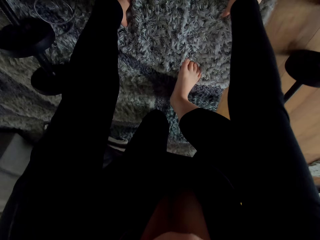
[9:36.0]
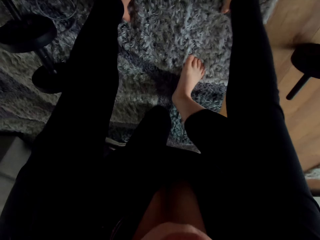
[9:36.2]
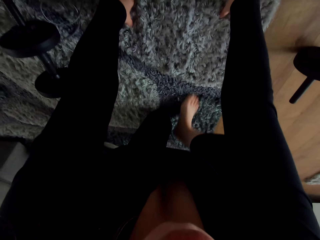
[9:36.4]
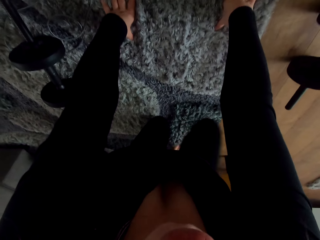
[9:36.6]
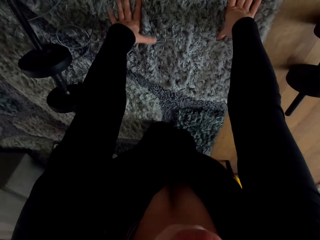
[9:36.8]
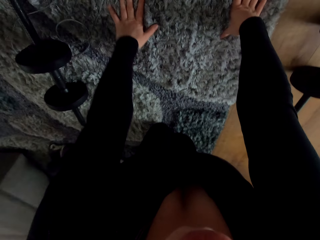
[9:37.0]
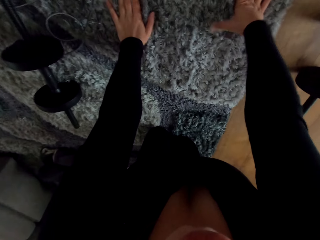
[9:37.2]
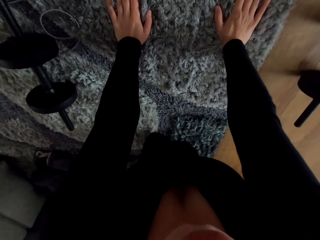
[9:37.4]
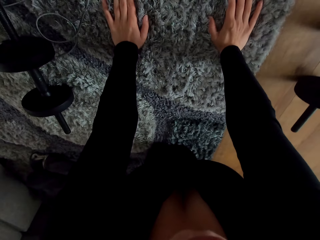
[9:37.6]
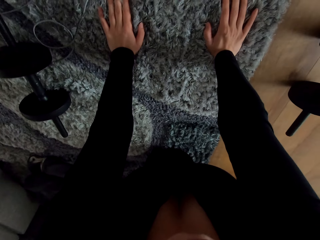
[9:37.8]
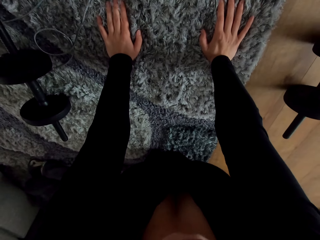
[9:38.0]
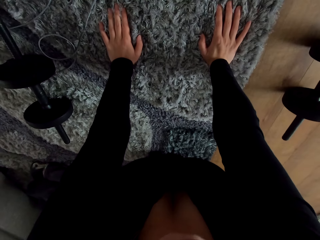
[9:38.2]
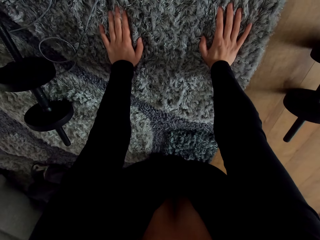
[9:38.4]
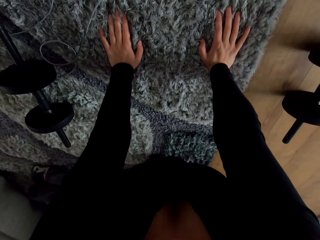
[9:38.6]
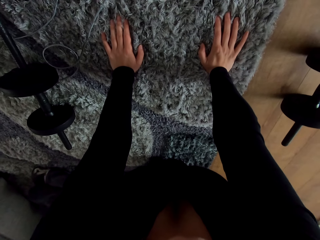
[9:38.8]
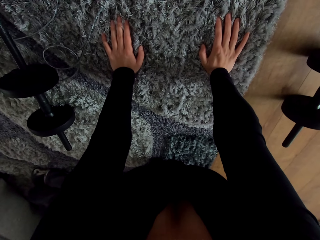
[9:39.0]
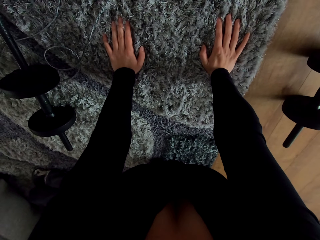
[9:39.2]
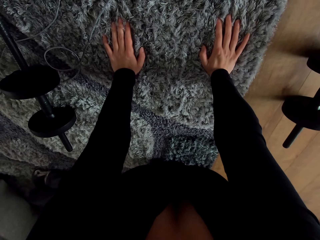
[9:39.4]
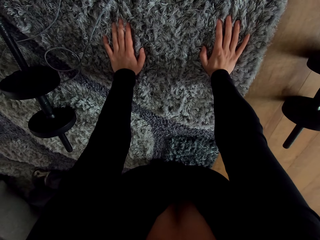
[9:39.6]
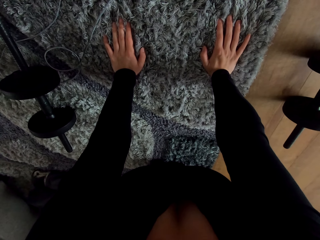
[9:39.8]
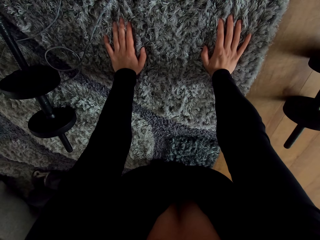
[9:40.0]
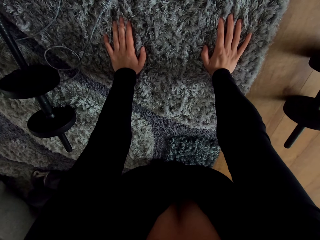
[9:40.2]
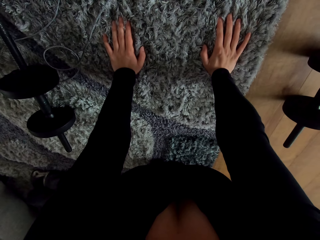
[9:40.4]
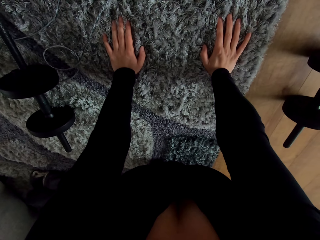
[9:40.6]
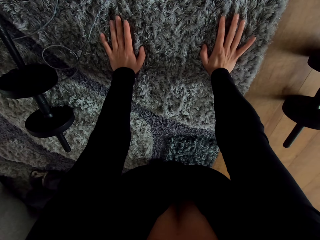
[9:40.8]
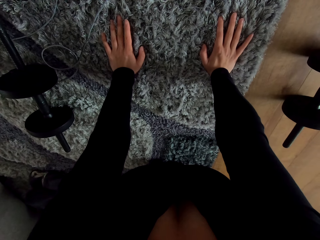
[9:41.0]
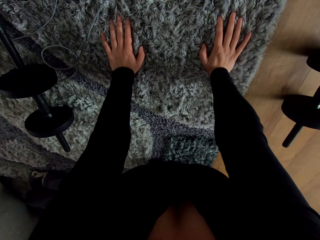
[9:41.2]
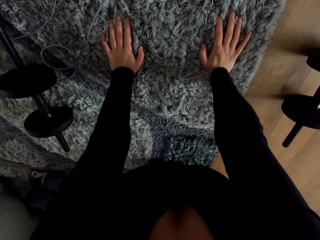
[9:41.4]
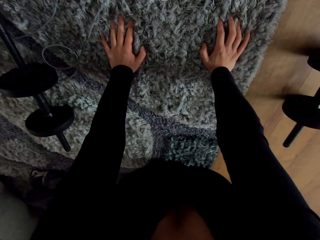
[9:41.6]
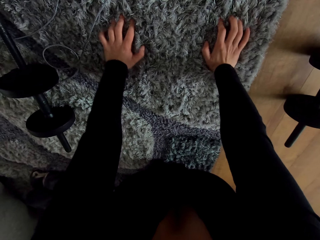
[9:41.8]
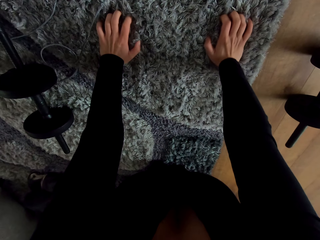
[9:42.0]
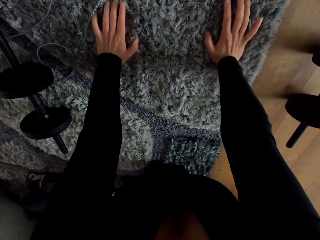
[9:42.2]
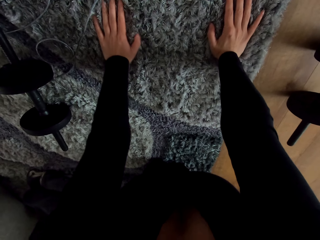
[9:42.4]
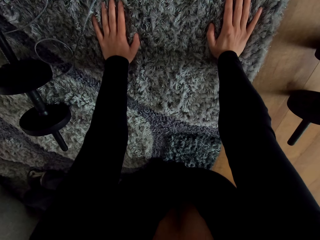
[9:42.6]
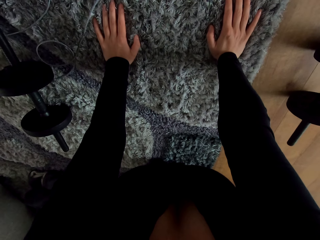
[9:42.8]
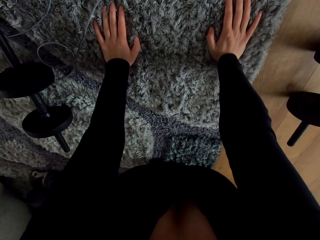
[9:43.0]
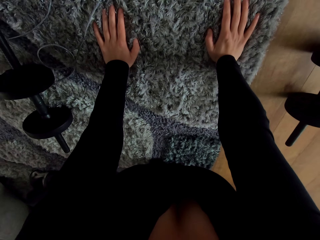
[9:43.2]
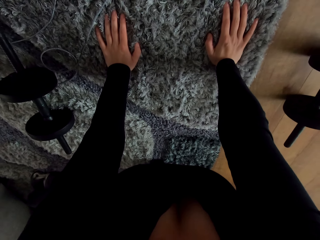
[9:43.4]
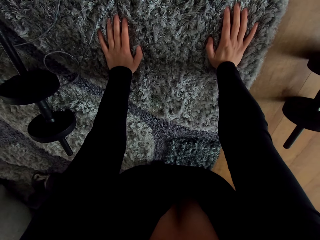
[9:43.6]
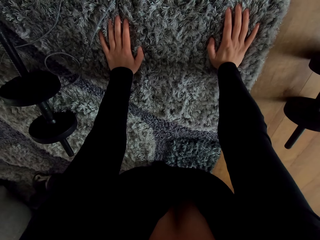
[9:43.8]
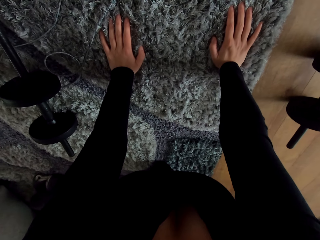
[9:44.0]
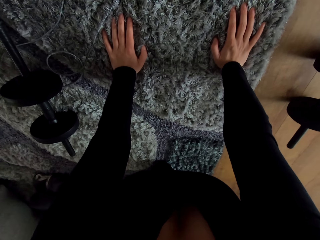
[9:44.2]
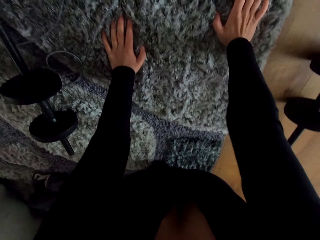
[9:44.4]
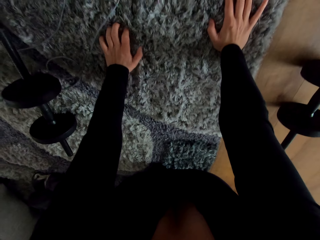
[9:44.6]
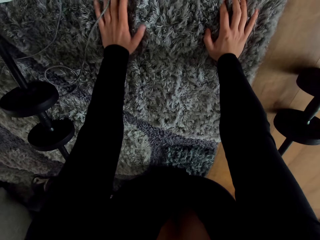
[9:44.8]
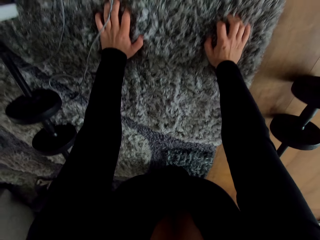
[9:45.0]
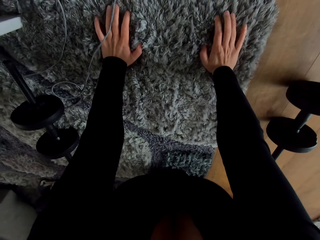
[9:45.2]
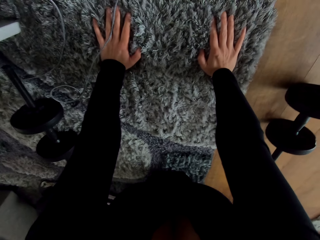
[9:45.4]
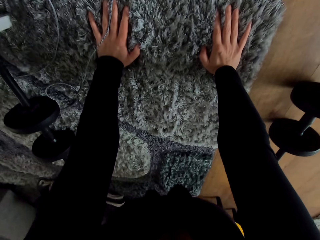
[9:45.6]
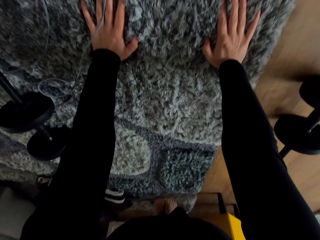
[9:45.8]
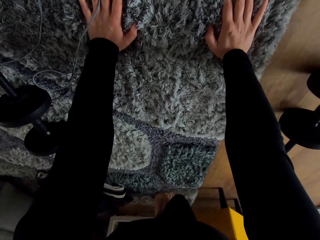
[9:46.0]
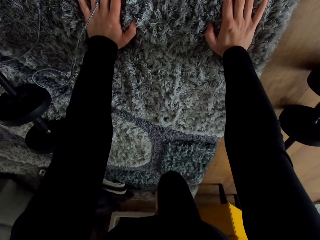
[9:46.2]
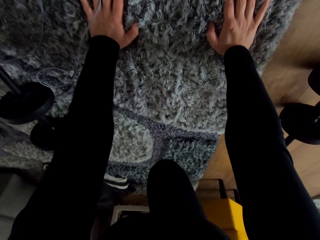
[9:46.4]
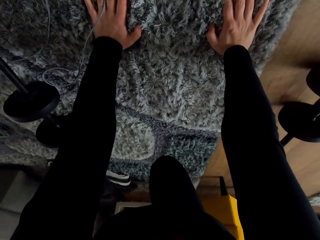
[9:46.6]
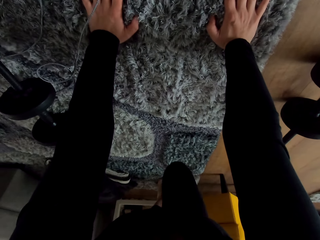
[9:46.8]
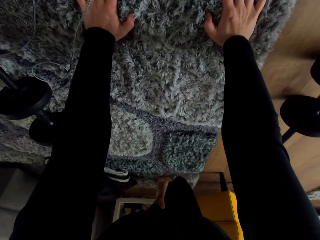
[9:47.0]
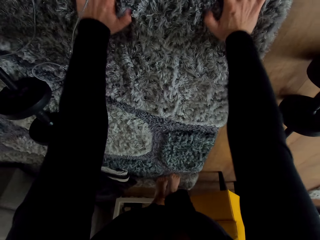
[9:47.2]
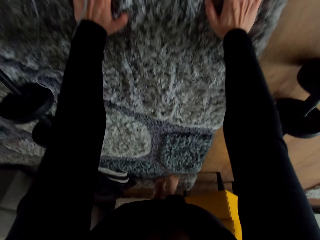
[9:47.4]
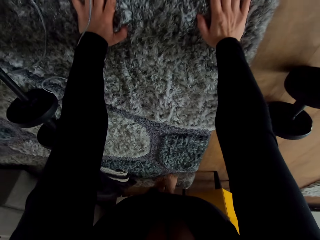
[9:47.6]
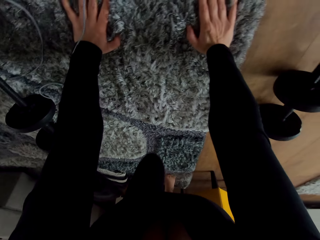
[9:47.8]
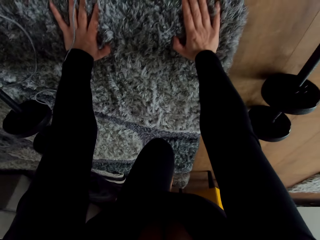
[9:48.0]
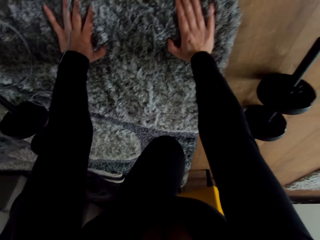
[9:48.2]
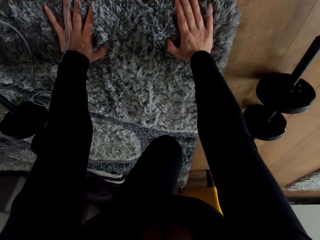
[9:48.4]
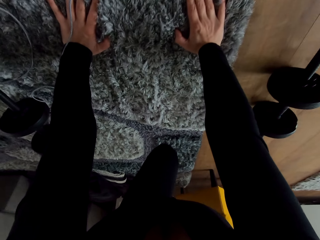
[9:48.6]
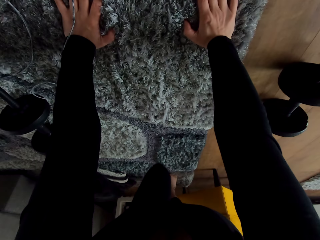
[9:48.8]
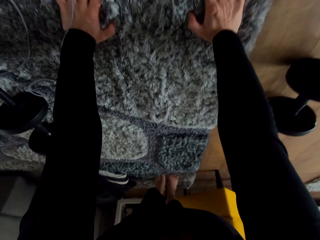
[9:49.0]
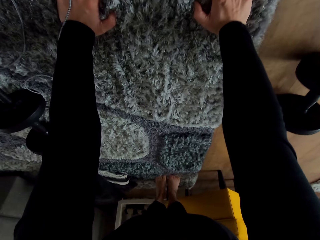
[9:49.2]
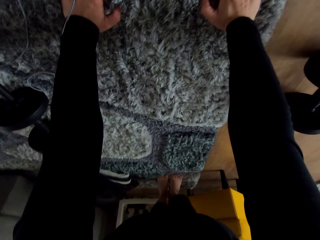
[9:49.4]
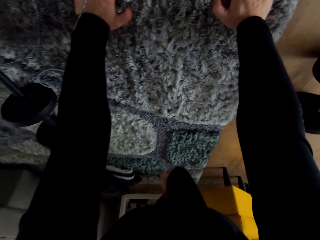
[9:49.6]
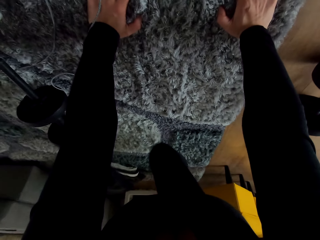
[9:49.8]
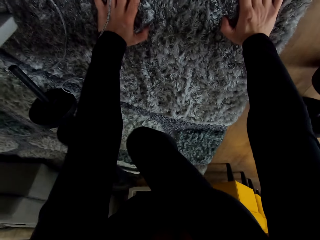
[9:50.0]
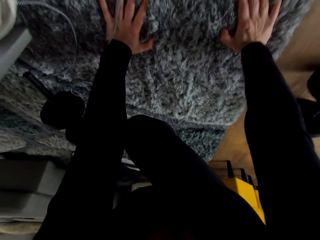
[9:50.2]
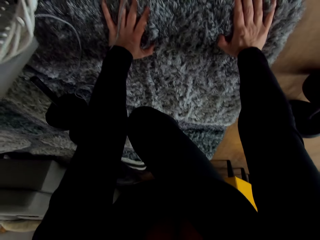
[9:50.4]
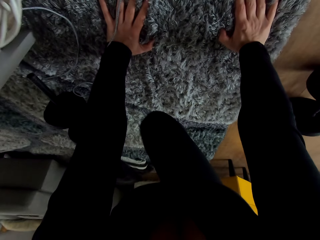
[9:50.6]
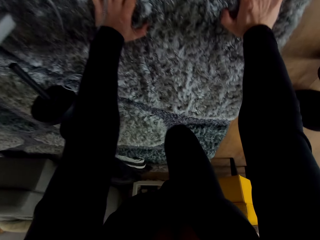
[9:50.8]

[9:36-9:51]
The camera wearer steps her knees on the carpet. She sleeps on the floor. She moves her hands on the carpet. She exercises her knees on the carpet in the room.

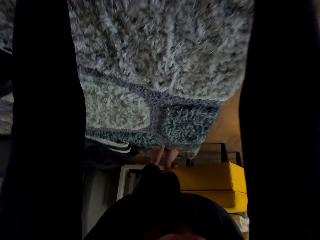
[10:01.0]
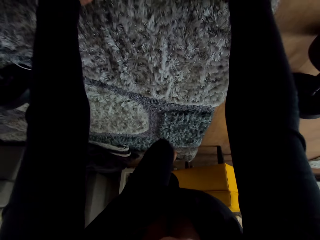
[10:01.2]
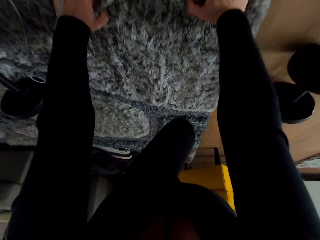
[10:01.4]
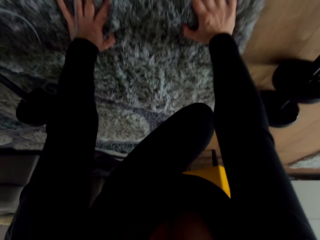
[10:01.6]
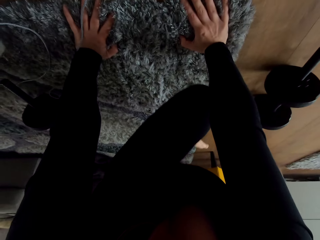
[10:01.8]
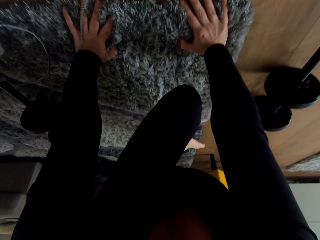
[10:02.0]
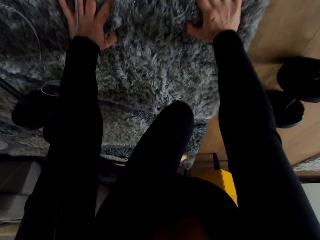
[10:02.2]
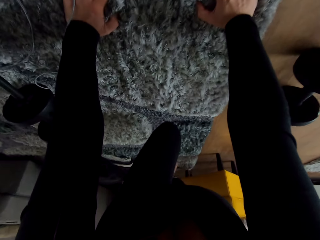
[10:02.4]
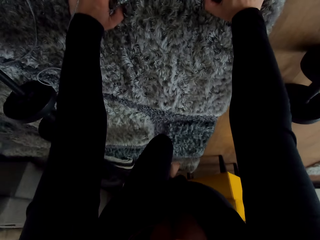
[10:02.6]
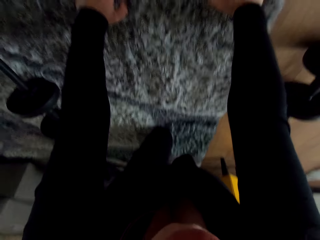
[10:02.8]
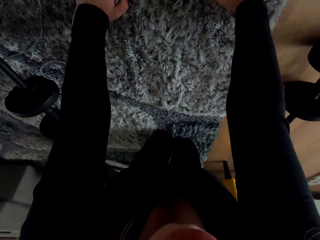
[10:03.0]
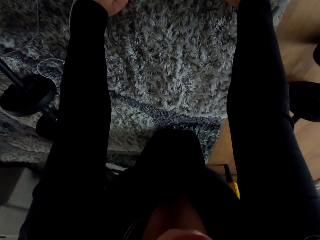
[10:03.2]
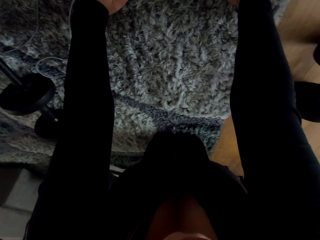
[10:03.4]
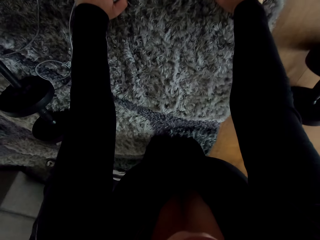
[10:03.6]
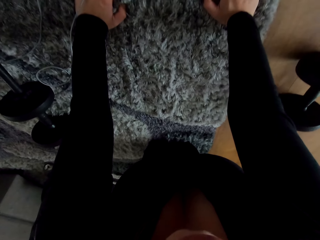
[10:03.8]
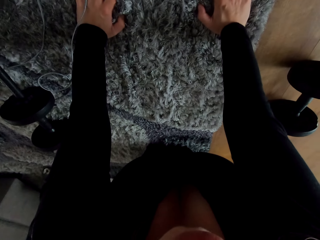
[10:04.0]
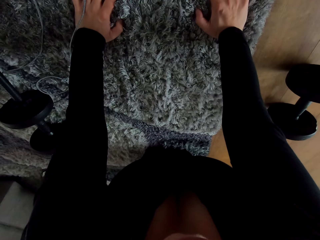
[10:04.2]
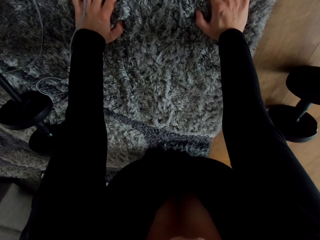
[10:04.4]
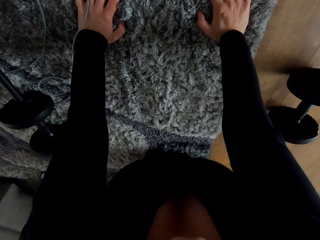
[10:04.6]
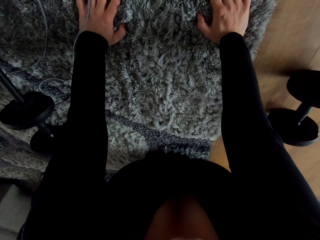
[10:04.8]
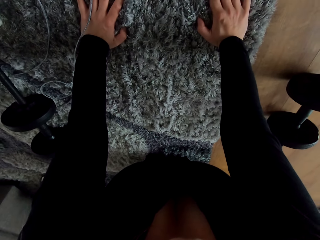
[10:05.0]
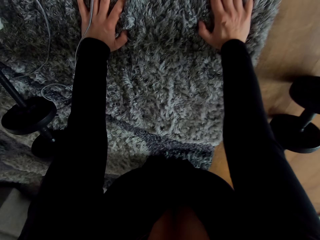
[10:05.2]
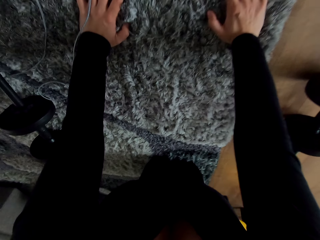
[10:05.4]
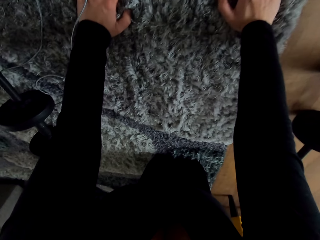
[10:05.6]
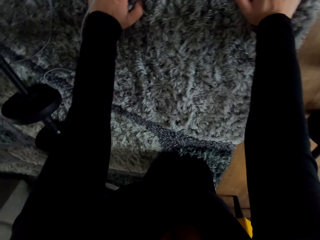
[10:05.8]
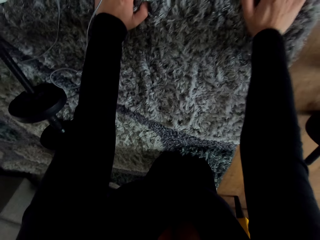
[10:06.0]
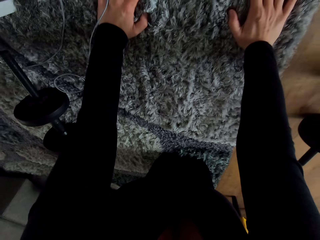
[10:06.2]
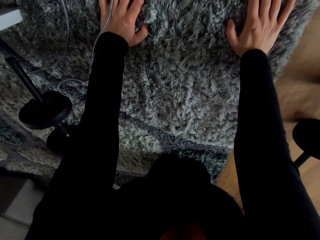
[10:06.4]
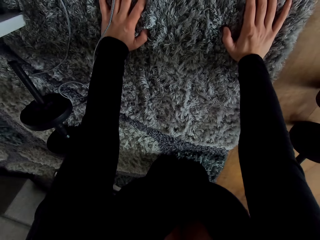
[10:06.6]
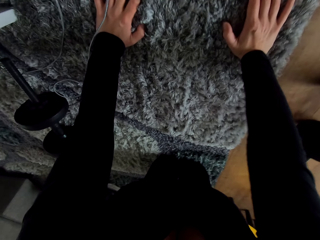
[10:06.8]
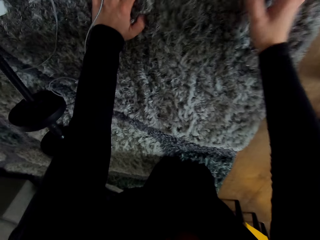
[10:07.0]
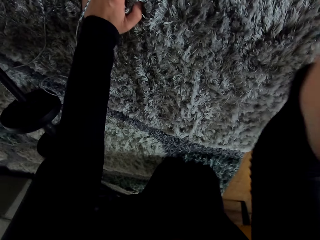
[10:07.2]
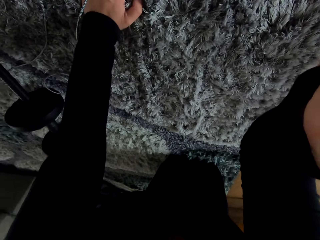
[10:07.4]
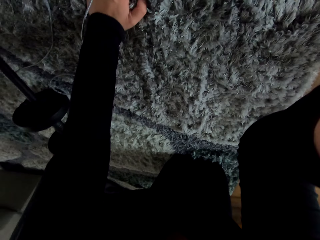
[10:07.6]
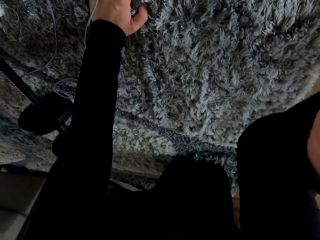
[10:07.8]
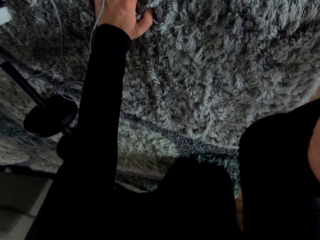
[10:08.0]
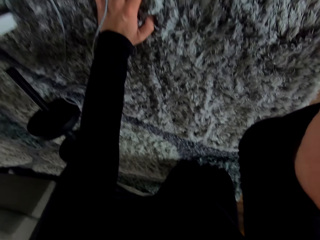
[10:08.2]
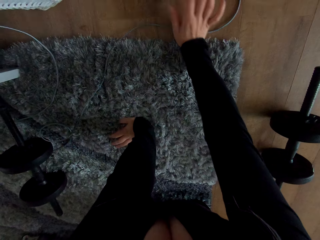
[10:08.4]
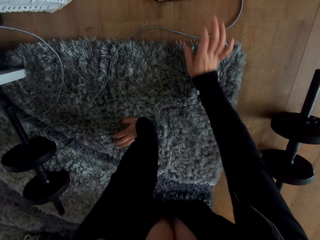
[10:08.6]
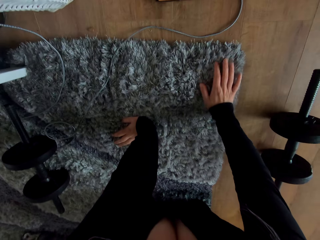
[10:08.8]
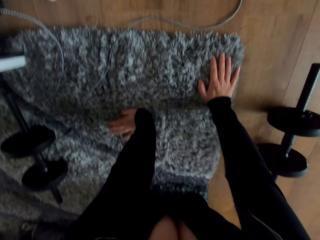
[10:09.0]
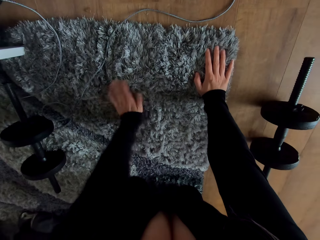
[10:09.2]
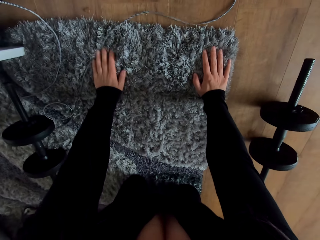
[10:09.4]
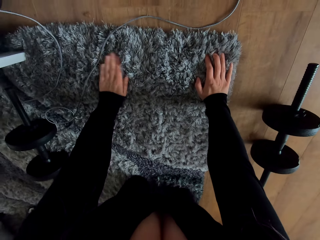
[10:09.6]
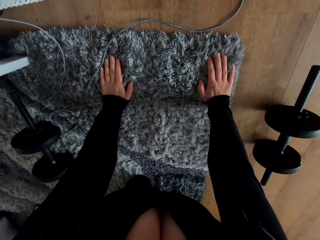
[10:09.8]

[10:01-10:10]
The camera wearer stops exercising. They adjust the camera.
